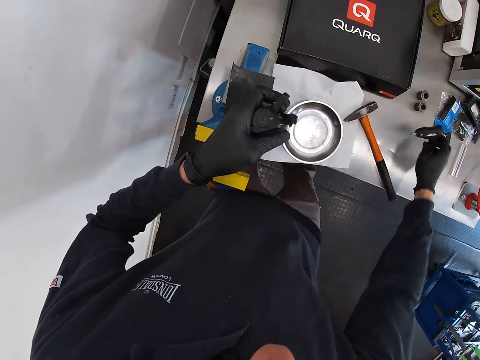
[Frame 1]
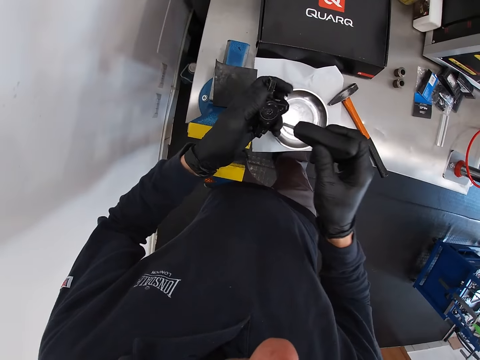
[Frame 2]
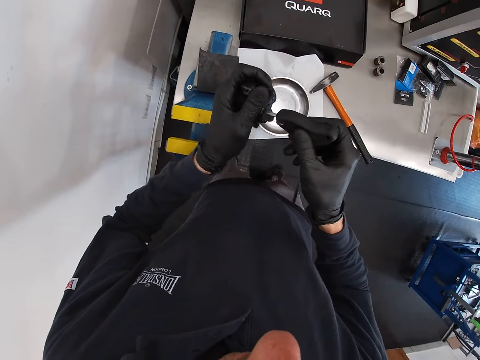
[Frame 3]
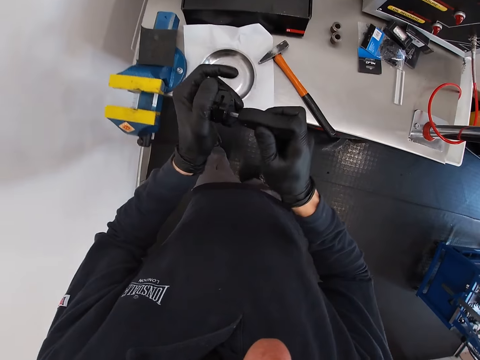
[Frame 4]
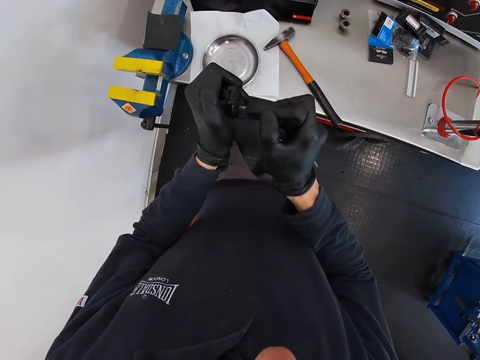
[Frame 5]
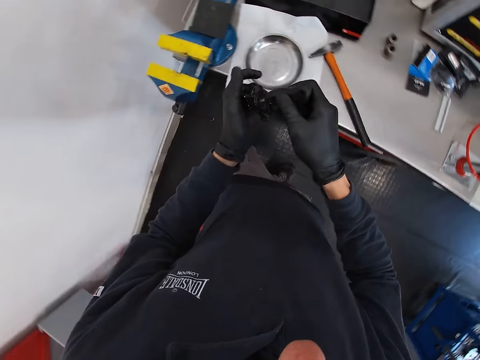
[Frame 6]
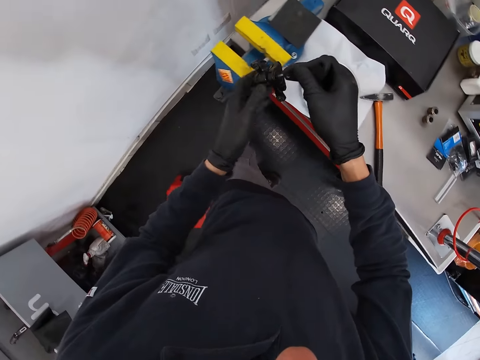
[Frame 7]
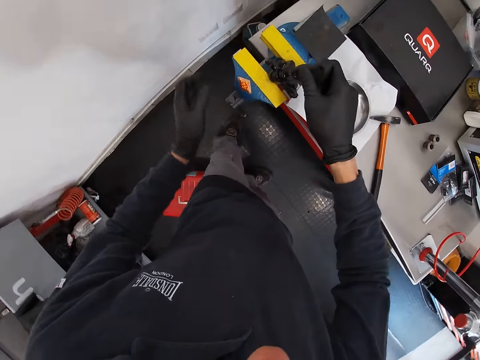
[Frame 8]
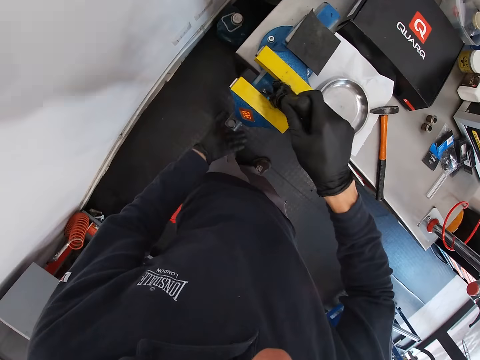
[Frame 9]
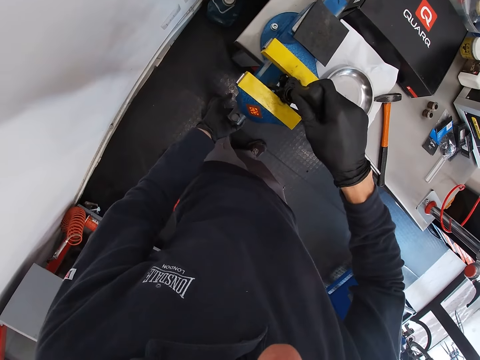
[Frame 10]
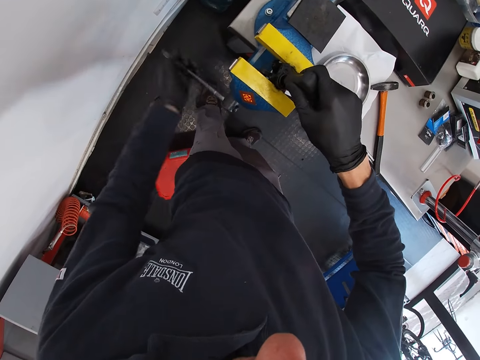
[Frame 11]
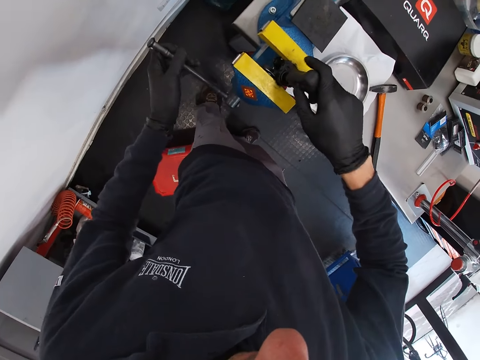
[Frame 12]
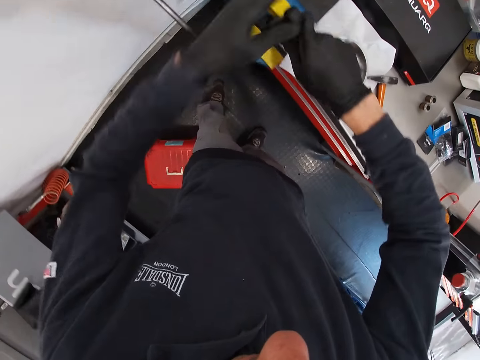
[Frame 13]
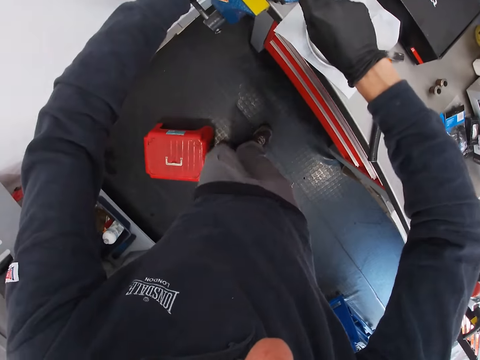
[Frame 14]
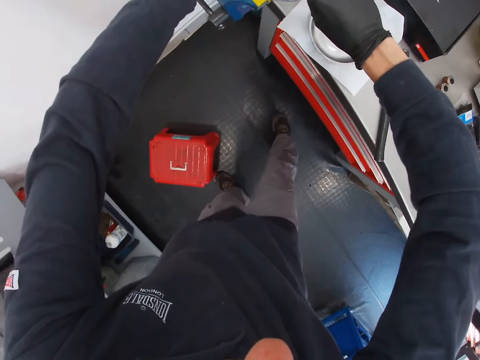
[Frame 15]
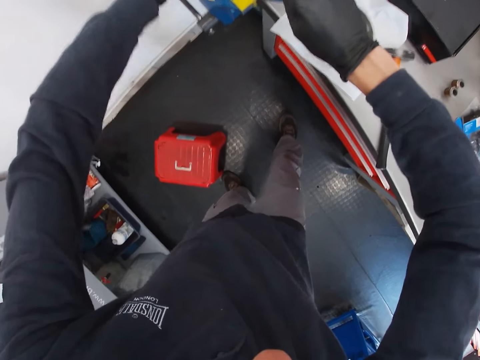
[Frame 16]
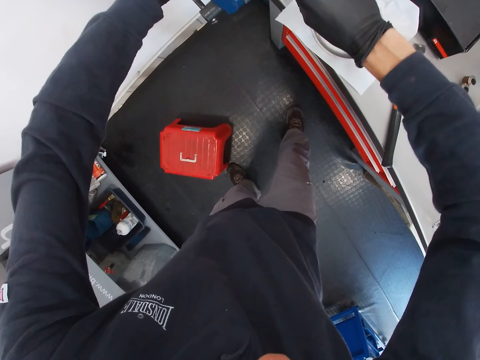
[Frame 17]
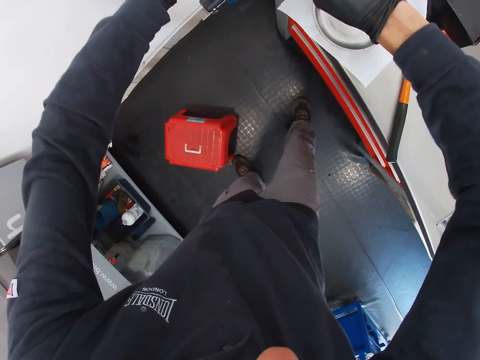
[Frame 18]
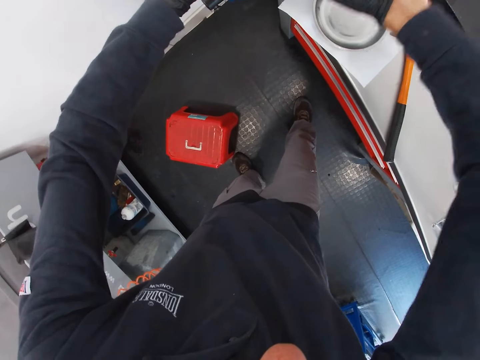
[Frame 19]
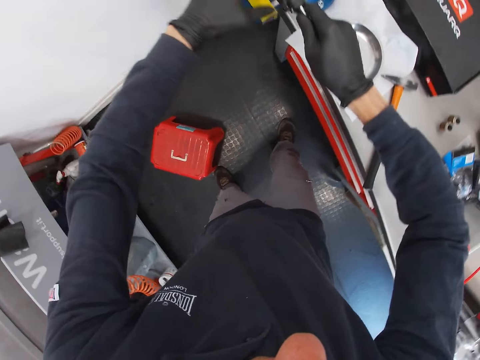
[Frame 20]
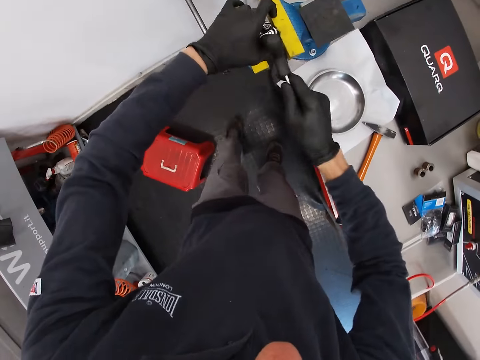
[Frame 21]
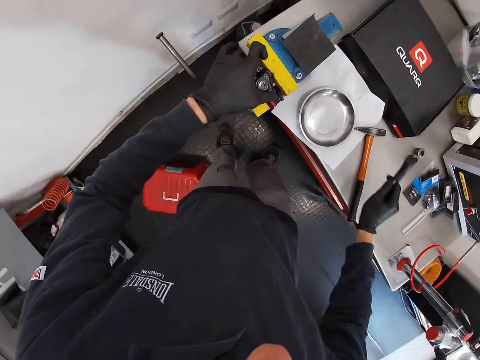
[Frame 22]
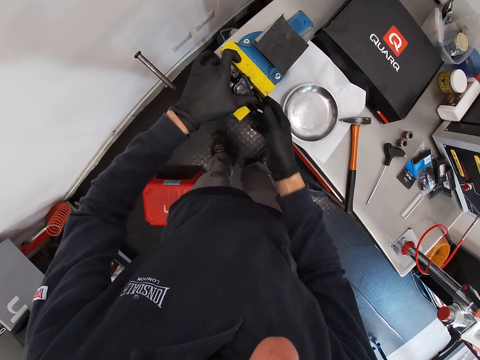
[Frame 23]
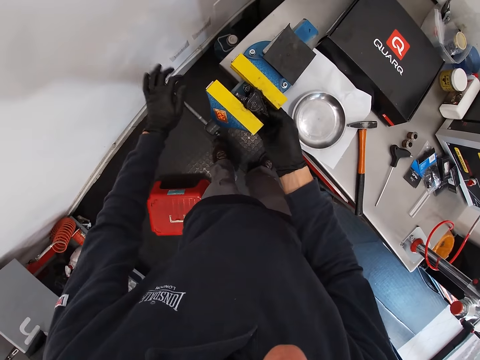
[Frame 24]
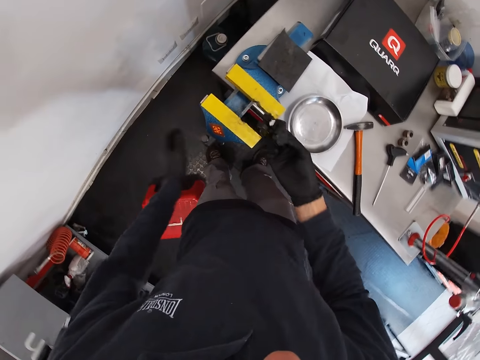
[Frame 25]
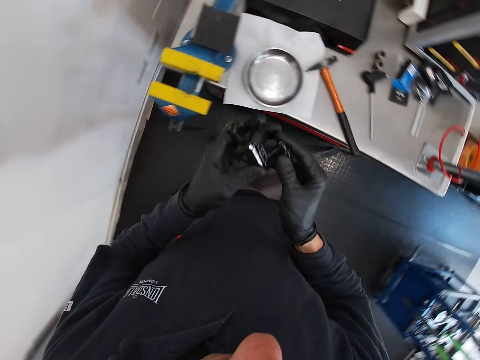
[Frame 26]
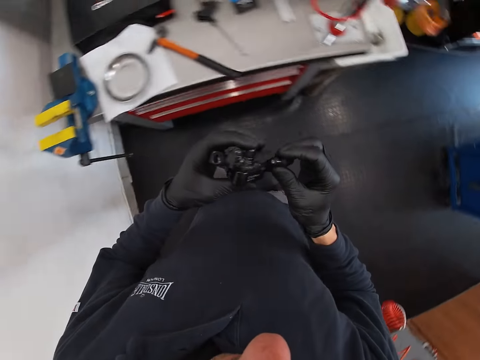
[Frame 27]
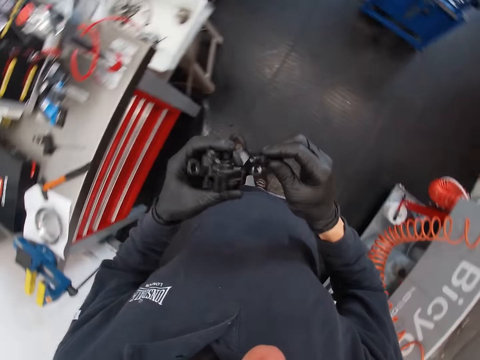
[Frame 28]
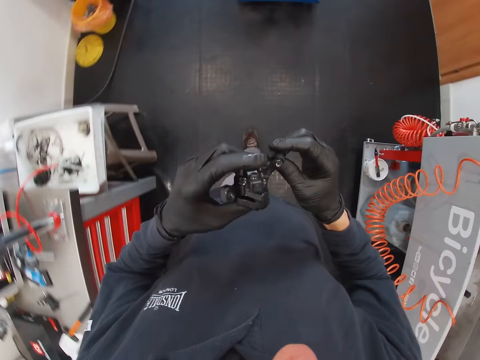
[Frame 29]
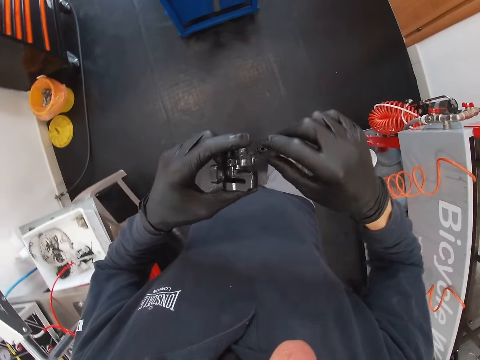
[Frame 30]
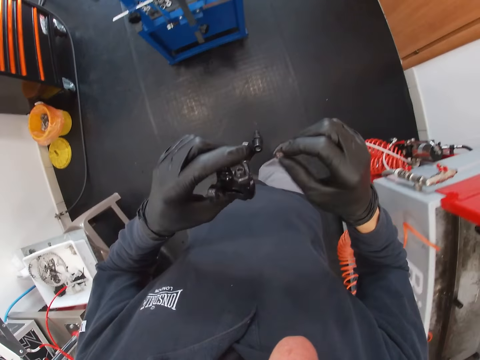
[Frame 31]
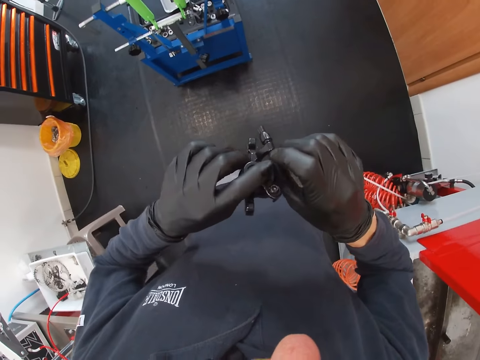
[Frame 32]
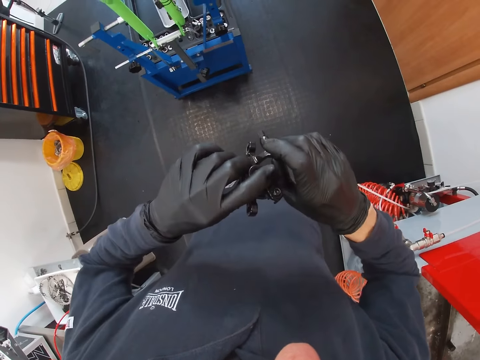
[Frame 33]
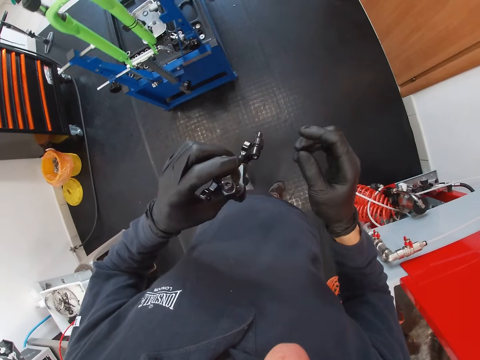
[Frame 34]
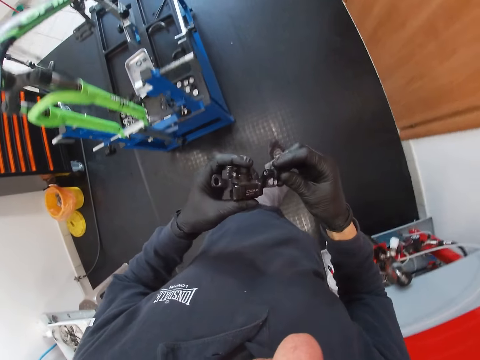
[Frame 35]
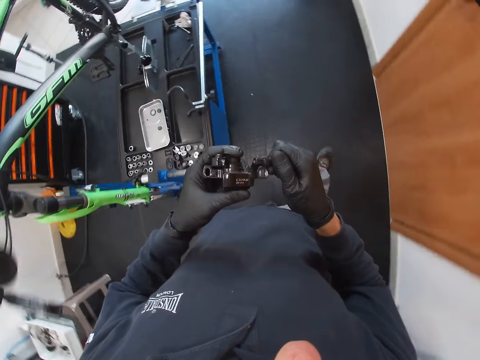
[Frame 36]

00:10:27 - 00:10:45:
The camera wearer picks up the hex wrench on the table with his right hand. He screws the shifter with the hex wrench in his right hand. He adjusts a nut on the pedal. He places the shifter on the jaw piece of the bench vice or calipers with the hex wrench in his right hand. He screws the bench vice handle with his left hand. He adjusts the pedal on the calipers. He screws the shifter with the hex wrench in his right hand. He drops the hex wrench on the table with his right hand. He unscrews the handle of the bench vice with his left hand. He swings the calipers. He removes the shifter from the jaw piece with his right hand. He walks around a garage to the maintenance bench. He removes dirt from the shifter with his right hand. He adjusts the pedal on his hands.

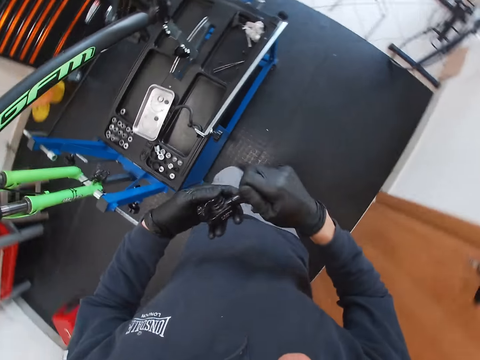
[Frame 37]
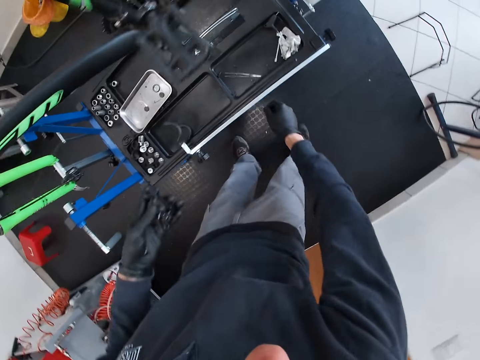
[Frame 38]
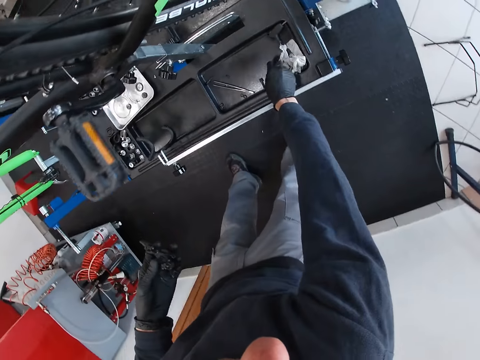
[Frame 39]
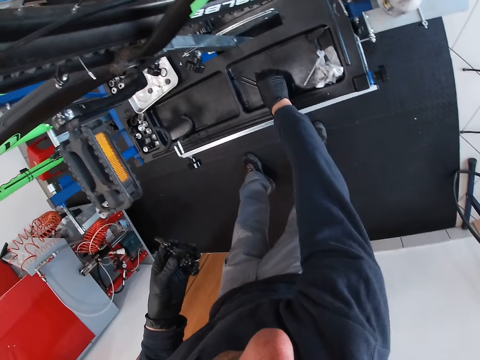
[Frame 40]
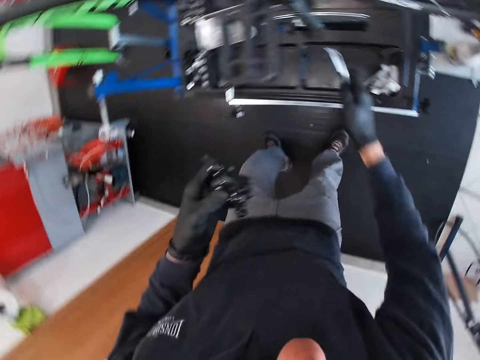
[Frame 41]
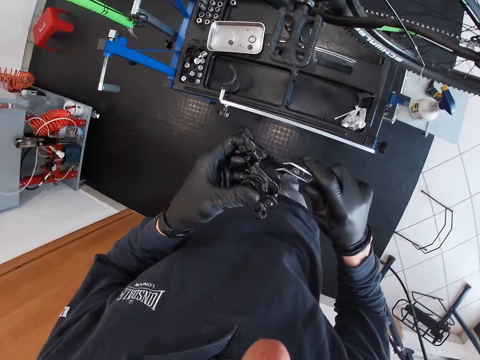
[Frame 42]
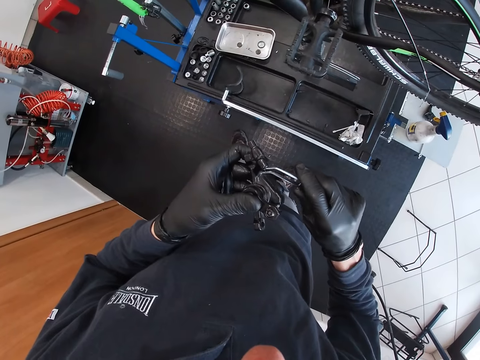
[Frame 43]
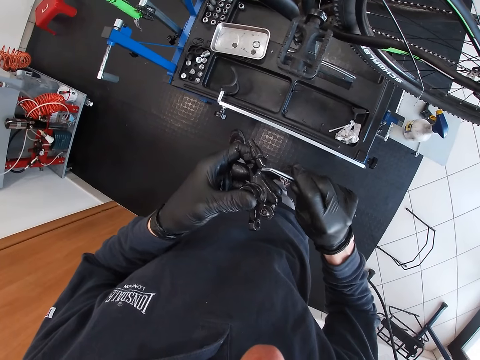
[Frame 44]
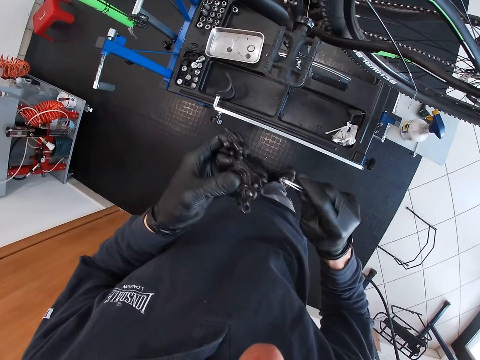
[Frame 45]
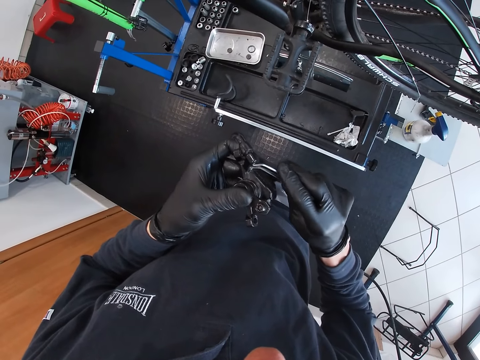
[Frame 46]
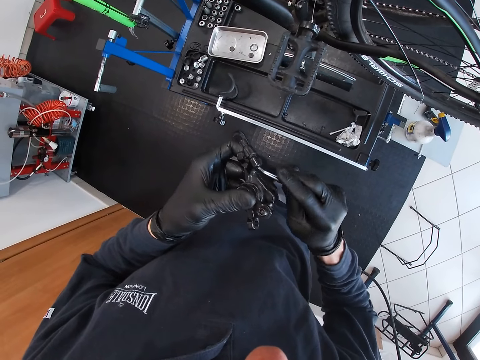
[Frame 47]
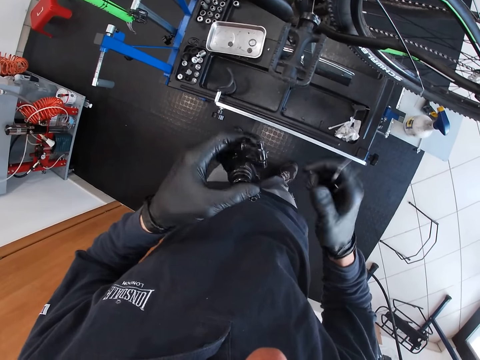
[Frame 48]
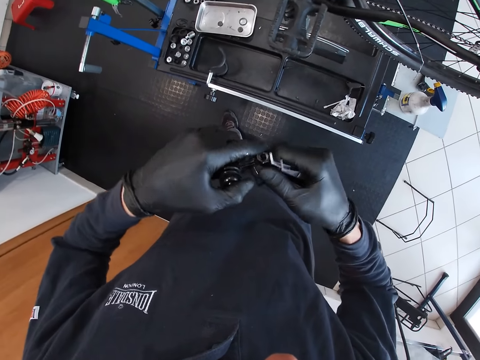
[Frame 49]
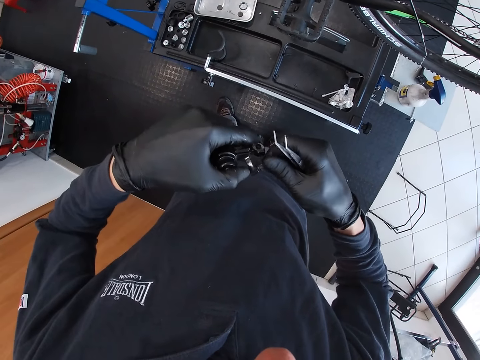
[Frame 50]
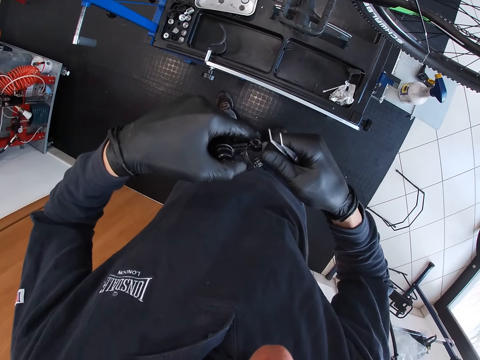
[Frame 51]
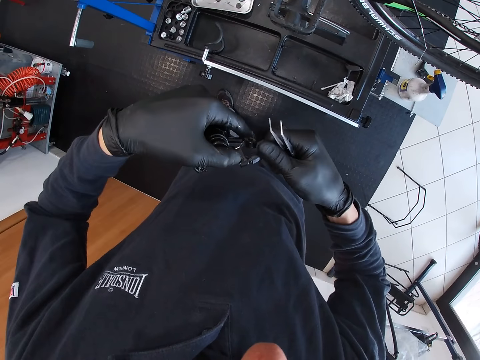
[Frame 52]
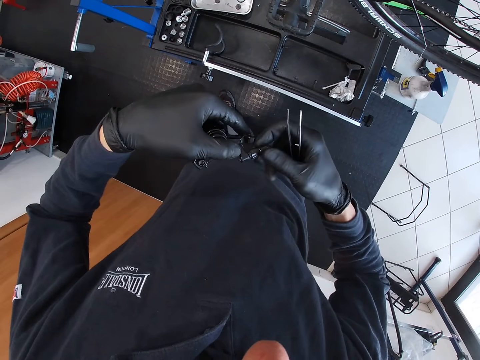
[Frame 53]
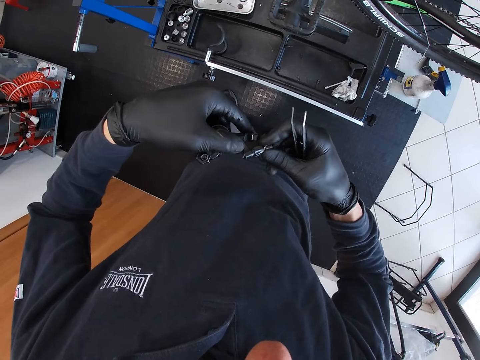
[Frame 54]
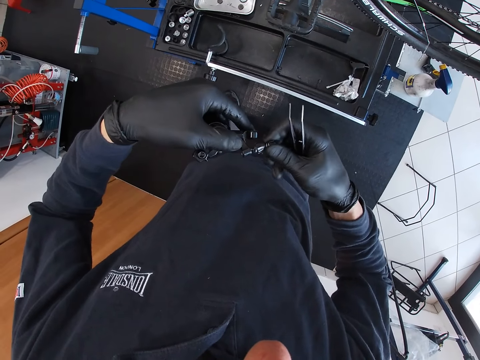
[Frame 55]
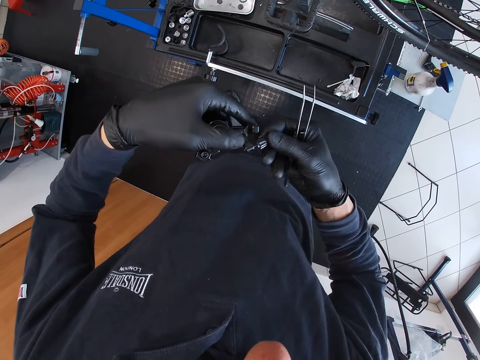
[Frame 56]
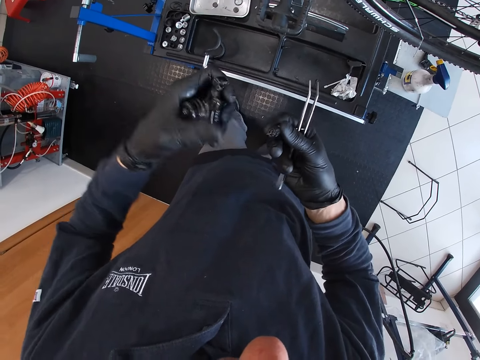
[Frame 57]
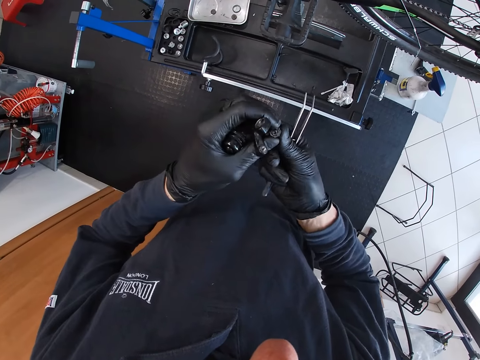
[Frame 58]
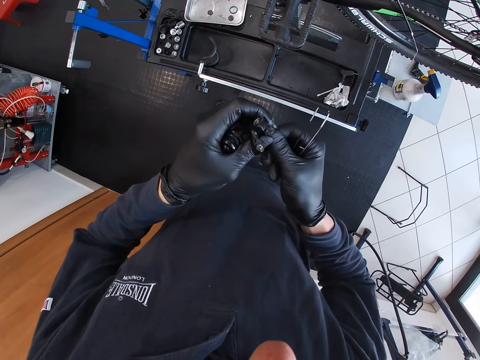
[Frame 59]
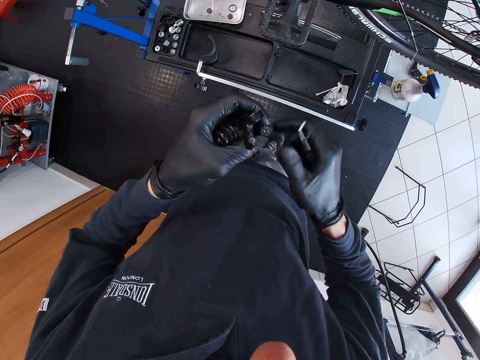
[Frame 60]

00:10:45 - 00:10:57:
The camera wearer walks around a garage. He picks up a curved tweezer or screwdriver from the maintenance bench with his right hand. He adjusts a nut on a pedal. He removes dirt from the shifter with the curved tweezer in his right hand. He removes a screw from the shifter with his right hand. He adjusts the pedal on his hands.
